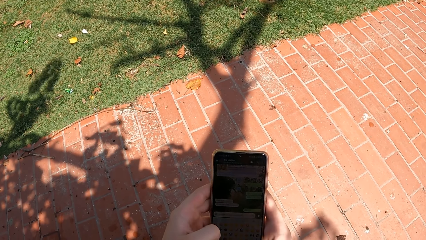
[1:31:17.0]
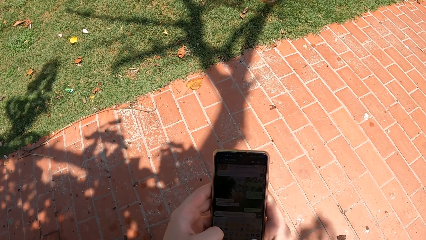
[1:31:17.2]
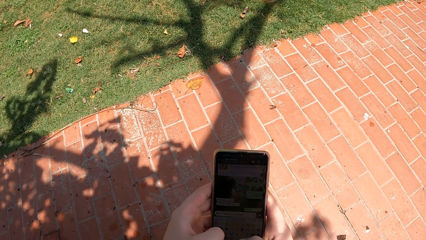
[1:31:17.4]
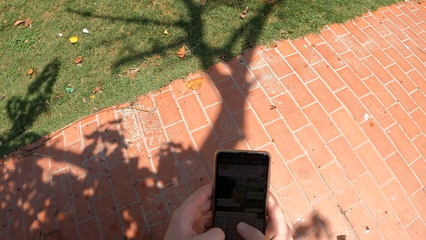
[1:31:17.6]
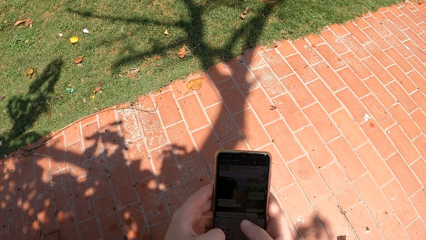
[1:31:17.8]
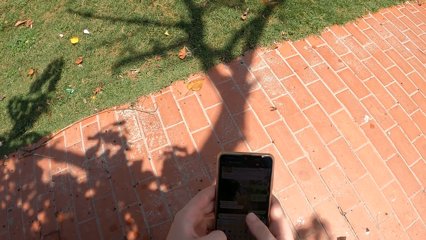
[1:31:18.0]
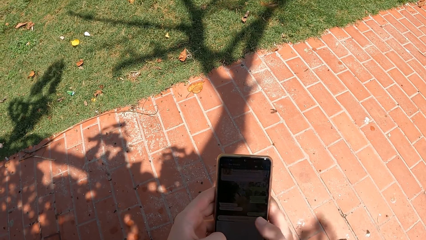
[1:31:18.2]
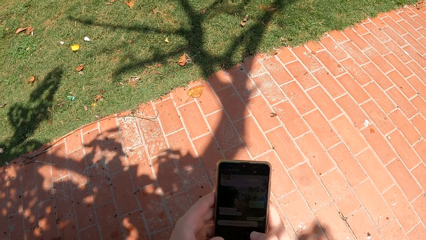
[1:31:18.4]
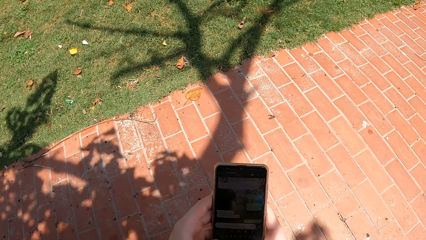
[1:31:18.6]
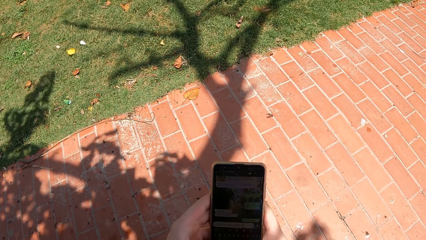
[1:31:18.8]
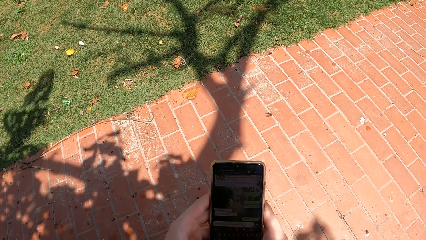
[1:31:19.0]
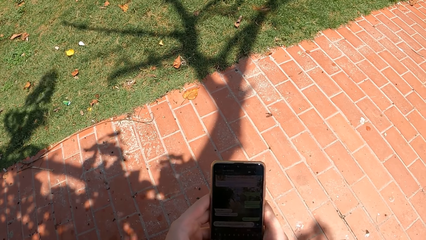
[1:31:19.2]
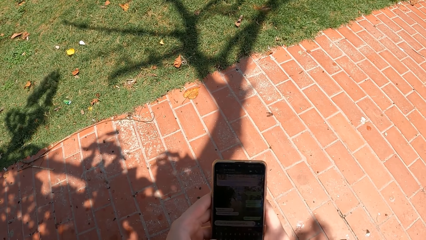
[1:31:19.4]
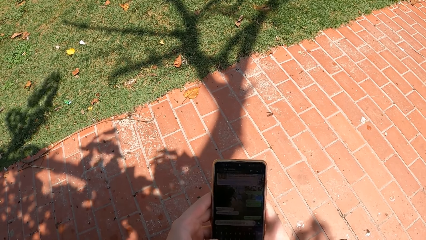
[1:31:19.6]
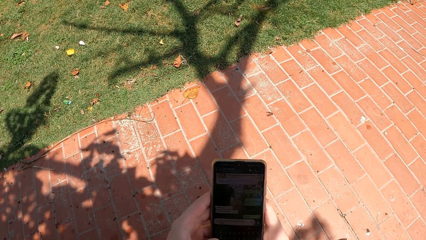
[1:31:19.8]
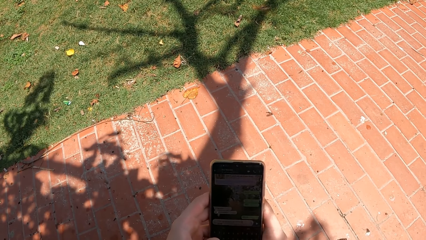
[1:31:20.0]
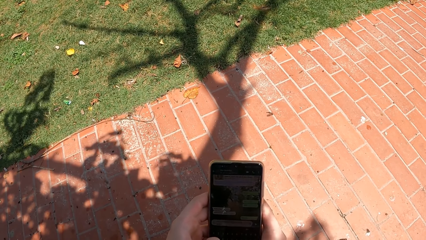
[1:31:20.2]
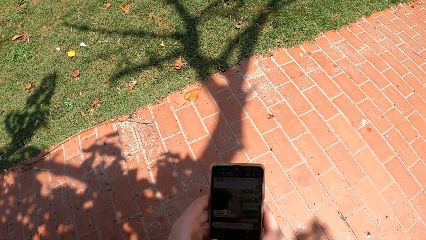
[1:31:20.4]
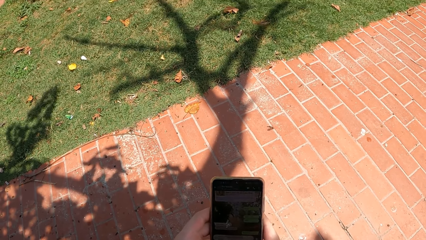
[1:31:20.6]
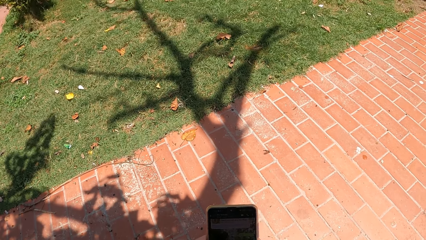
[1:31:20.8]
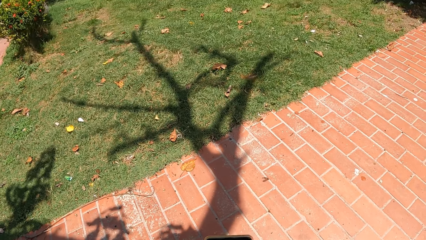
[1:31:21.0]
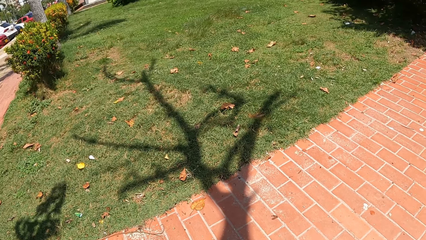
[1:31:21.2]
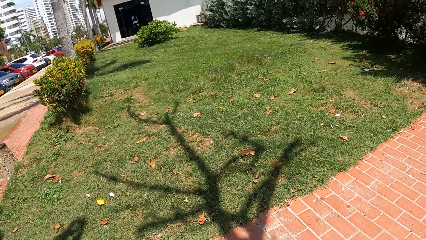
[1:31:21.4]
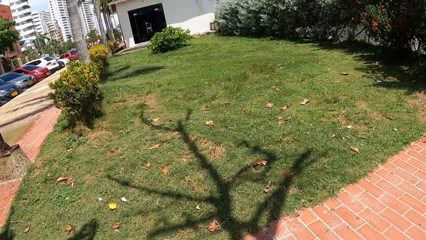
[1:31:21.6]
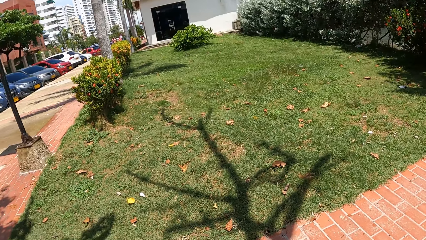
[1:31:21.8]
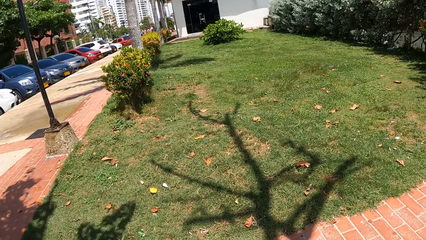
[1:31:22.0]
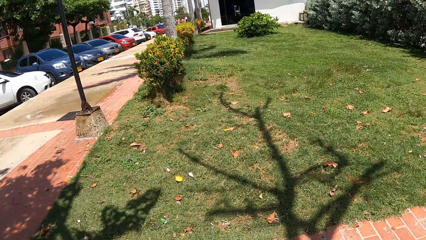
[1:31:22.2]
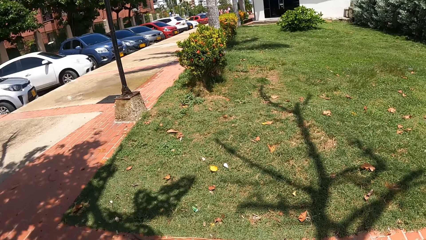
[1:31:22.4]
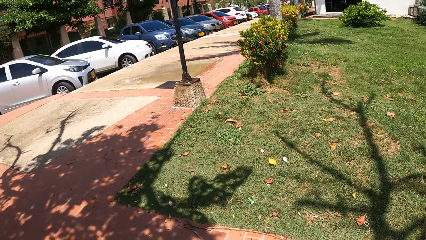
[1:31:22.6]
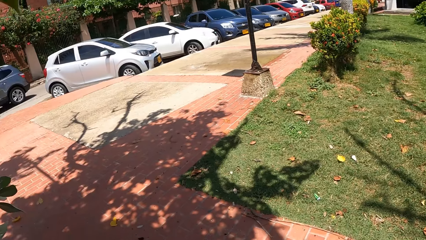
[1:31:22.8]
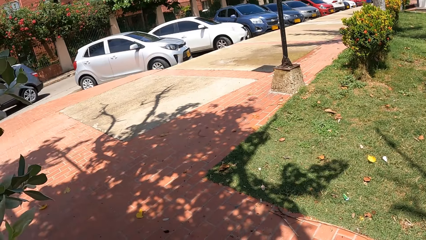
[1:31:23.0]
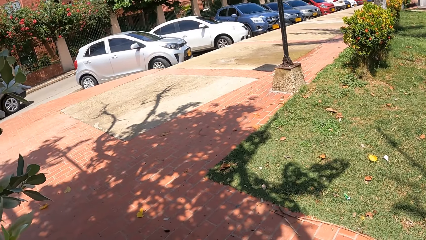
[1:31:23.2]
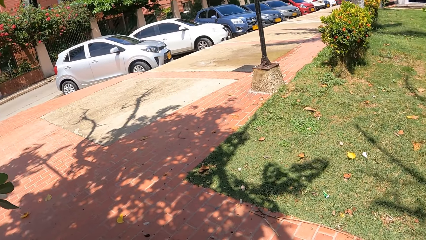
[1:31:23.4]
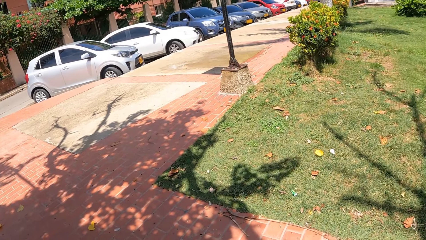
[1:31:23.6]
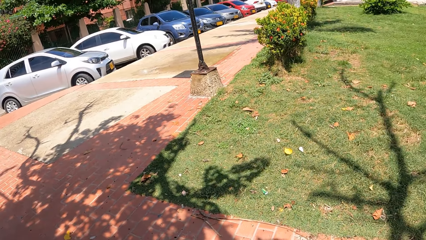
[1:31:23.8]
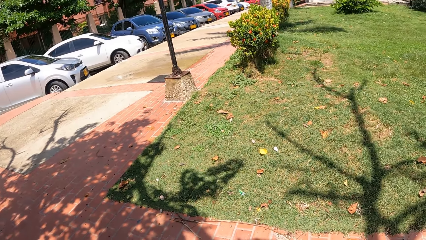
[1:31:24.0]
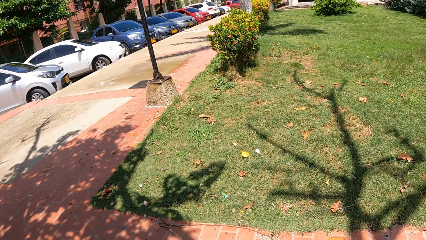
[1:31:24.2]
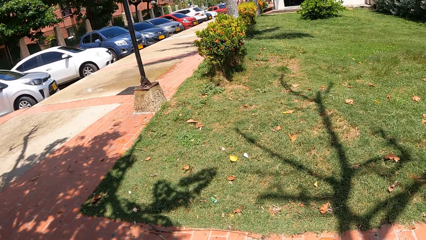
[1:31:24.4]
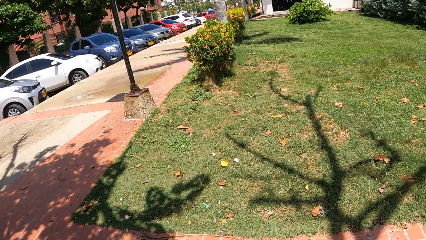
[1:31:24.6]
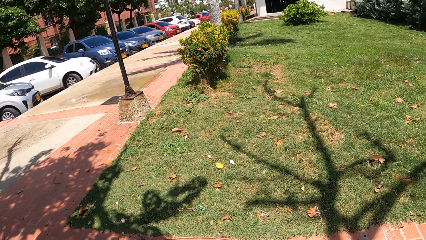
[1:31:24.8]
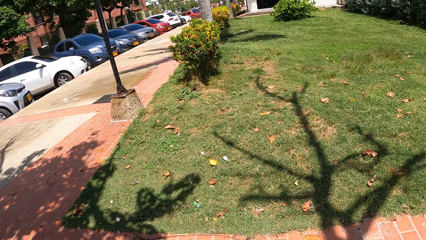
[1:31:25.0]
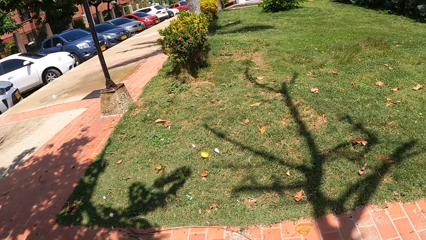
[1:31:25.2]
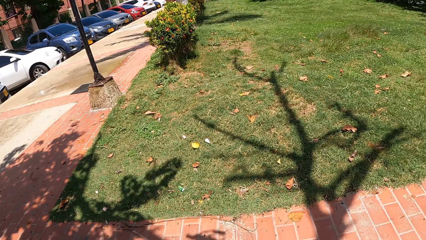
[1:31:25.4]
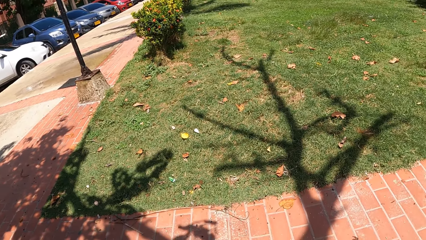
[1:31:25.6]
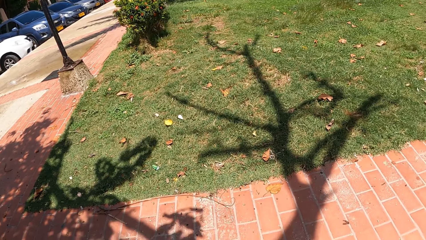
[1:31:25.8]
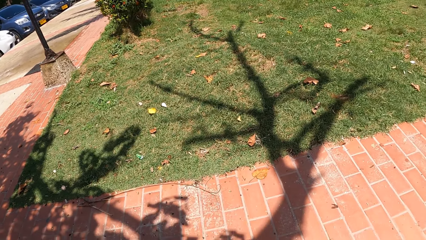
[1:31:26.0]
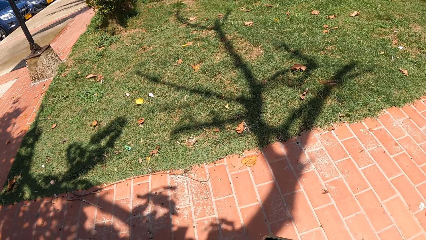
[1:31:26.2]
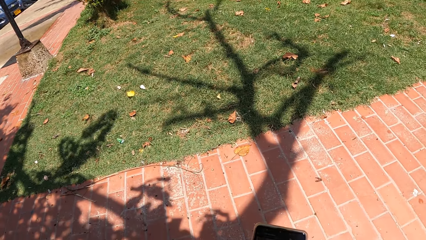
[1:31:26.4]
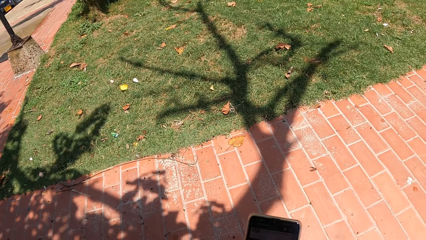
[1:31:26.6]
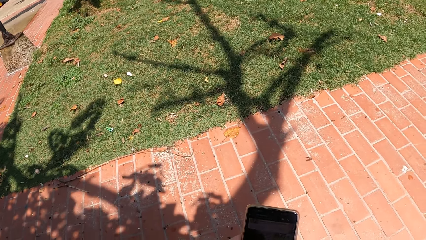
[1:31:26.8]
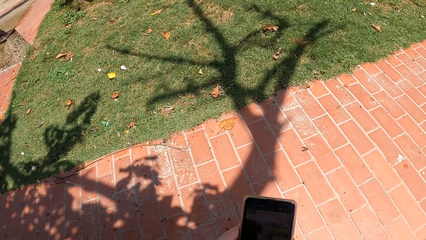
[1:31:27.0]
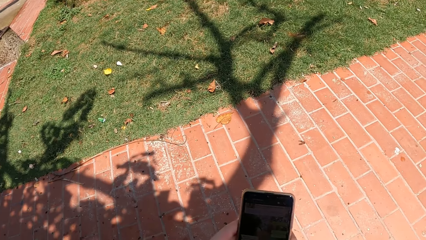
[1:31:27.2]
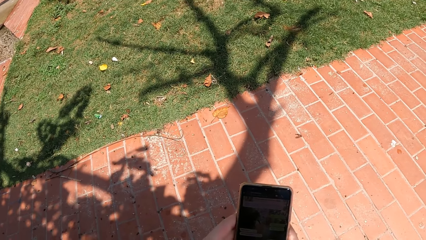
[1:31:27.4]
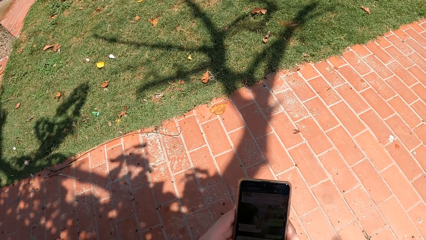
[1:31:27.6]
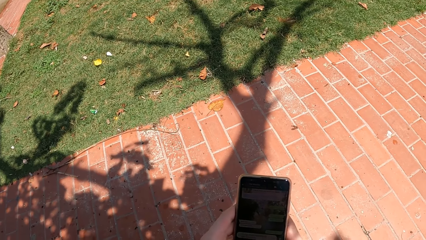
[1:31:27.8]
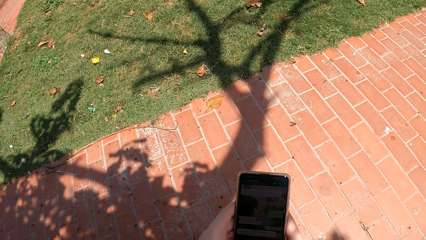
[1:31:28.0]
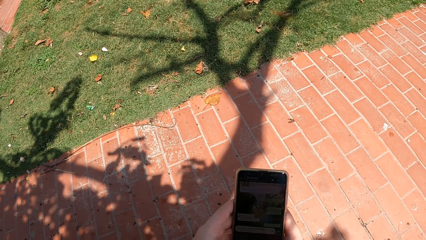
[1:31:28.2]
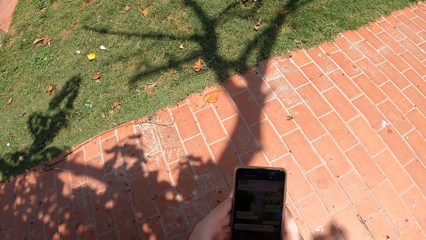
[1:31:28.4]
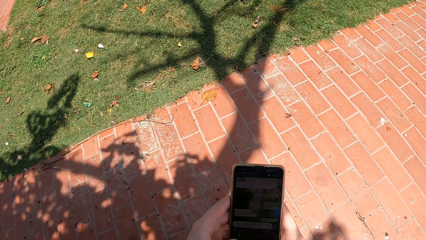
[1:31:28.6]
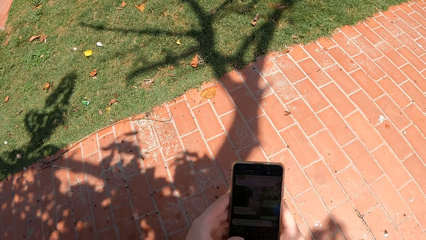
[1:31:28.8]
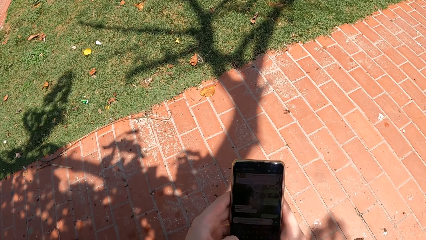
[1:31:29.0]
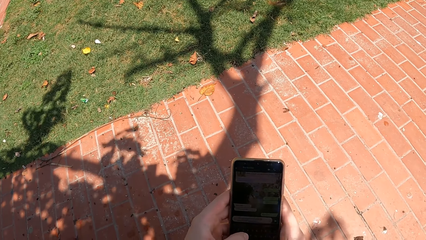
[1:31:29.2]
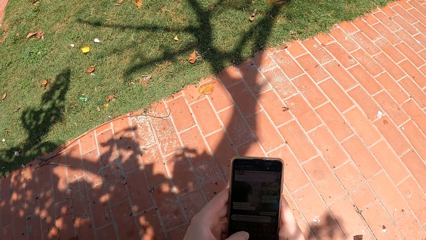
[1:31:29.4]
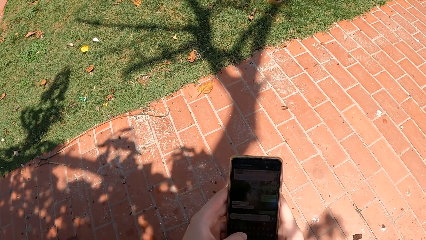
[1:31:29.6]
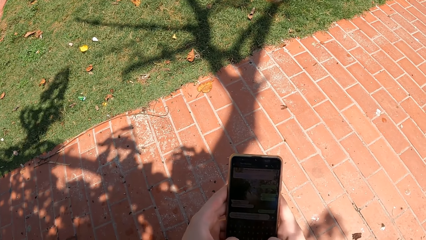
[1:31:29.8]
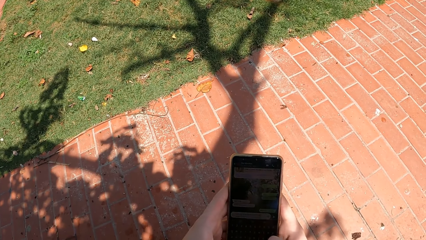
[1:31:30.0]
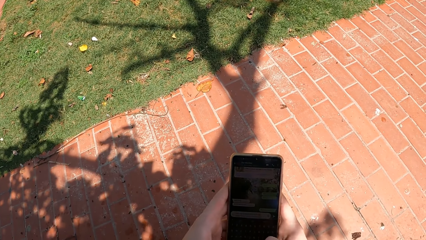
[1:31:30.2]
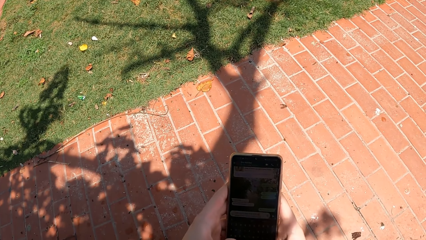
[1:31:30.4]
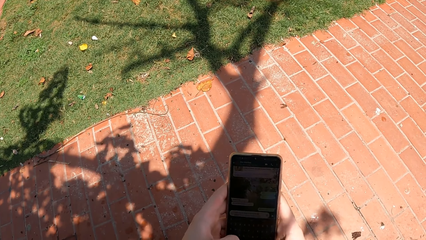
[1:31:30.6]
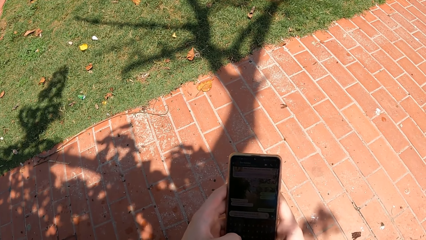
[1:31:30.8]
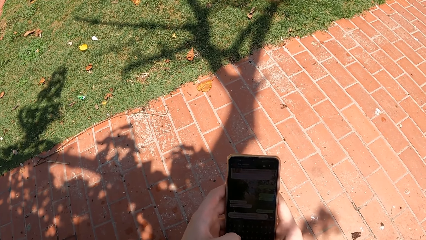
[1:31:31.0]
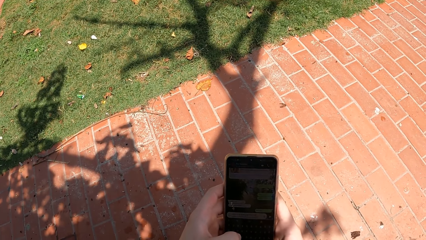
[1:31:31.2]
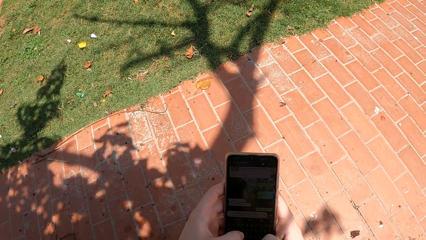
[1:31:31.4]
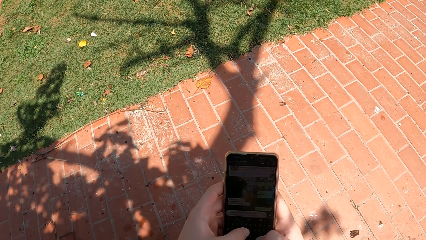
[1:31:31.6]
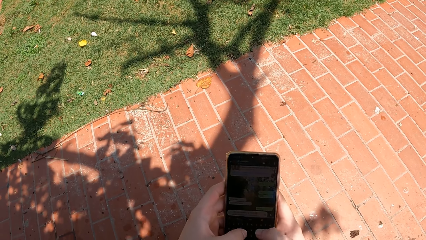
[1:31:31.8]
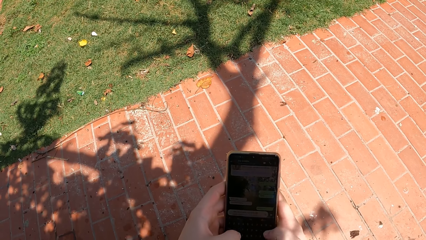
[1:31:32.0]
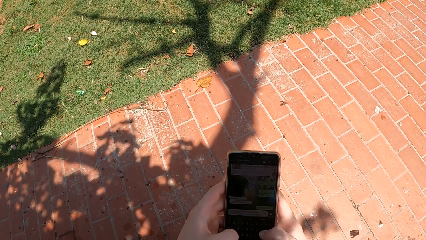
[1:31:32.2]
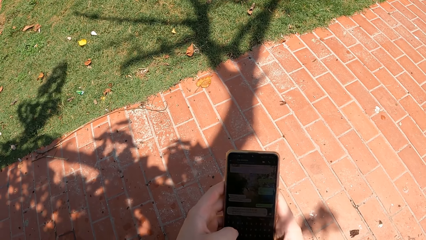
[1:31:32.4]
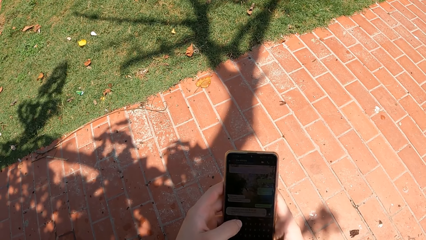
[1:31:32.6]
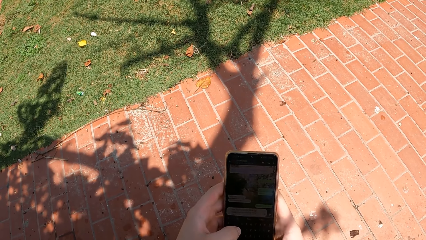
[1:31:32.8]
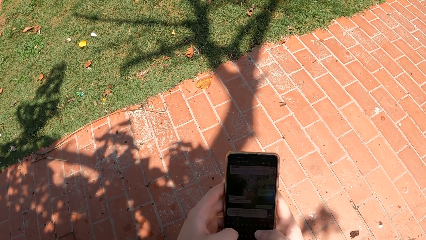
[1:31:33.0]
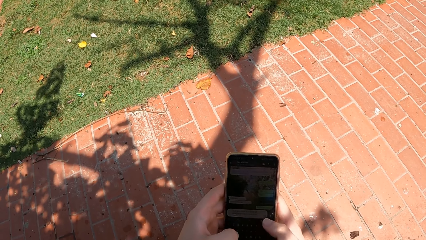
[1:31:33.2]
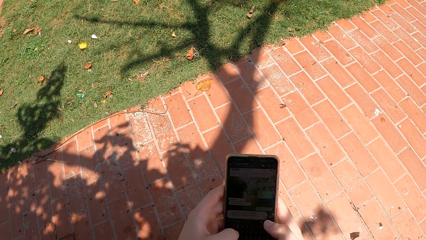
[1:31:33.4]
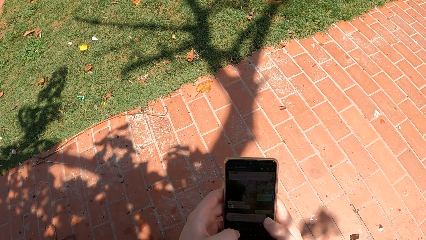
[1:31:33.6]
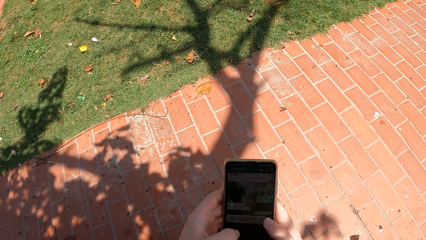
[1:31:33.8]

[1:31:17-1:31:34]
The camera wearer looks around. They scroll through his phone.
